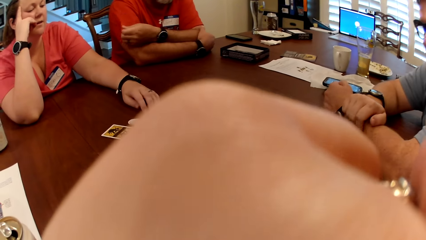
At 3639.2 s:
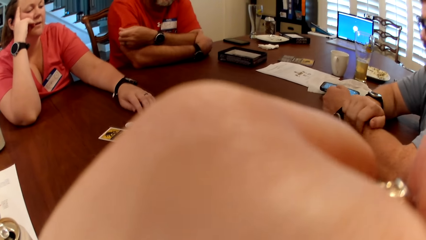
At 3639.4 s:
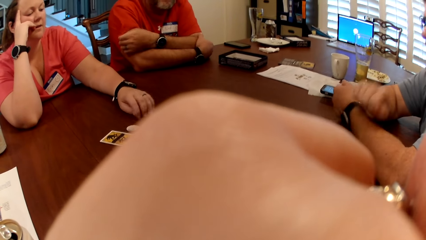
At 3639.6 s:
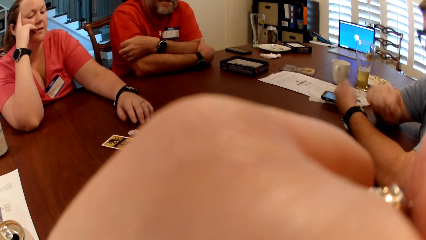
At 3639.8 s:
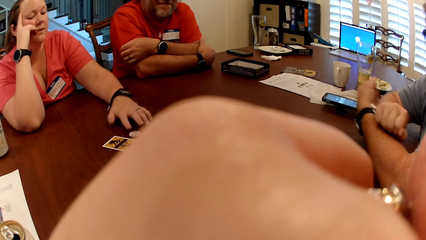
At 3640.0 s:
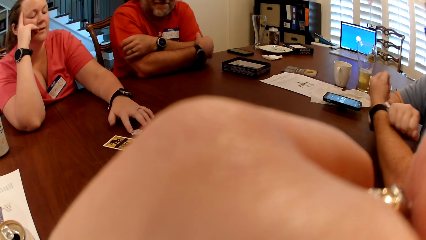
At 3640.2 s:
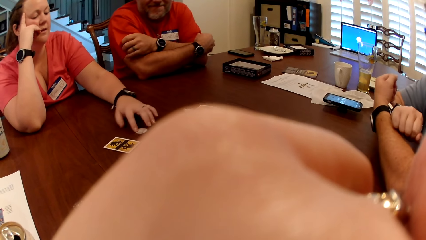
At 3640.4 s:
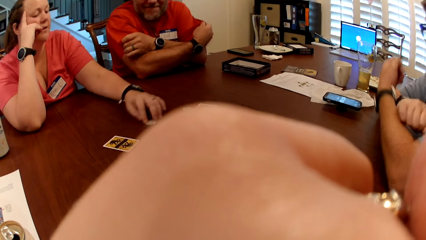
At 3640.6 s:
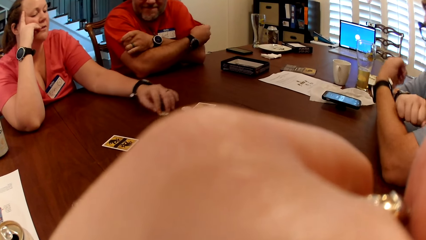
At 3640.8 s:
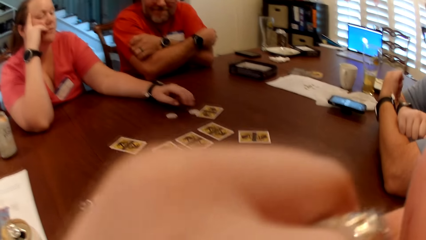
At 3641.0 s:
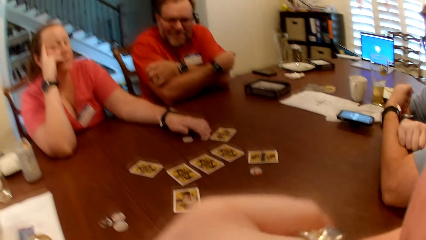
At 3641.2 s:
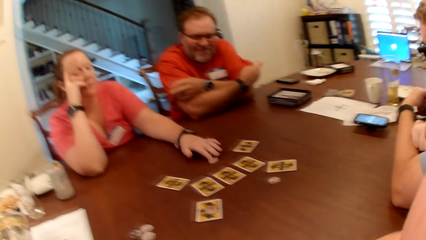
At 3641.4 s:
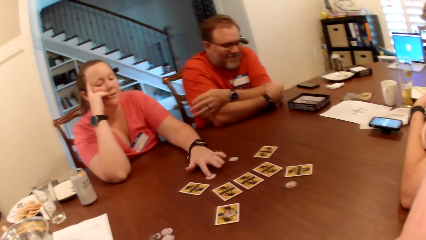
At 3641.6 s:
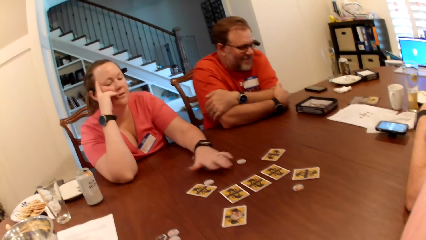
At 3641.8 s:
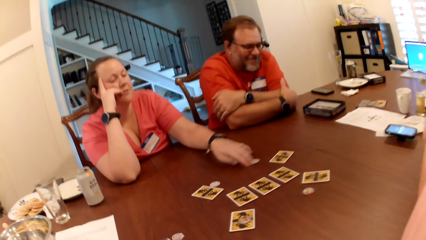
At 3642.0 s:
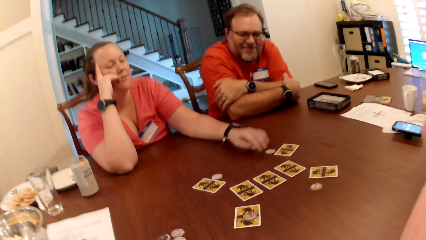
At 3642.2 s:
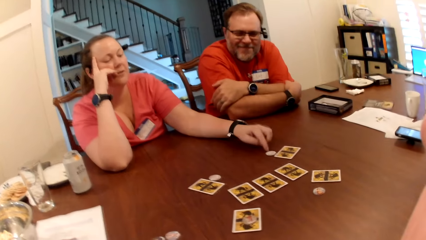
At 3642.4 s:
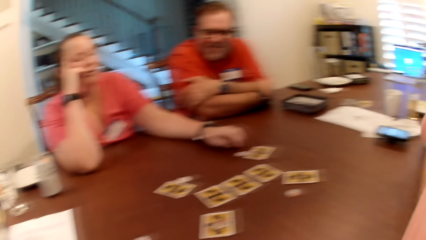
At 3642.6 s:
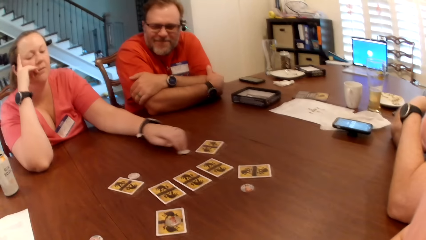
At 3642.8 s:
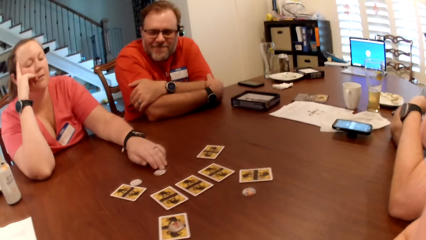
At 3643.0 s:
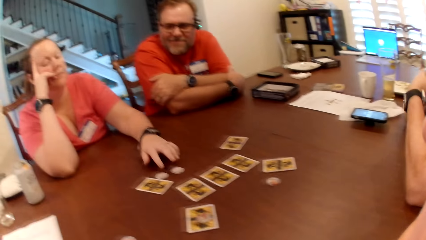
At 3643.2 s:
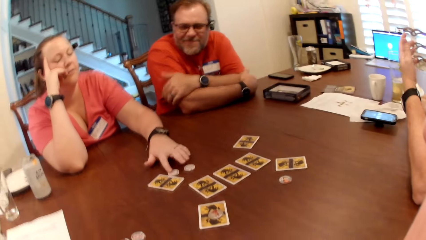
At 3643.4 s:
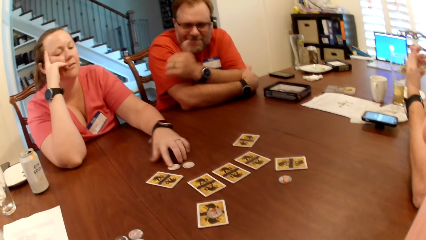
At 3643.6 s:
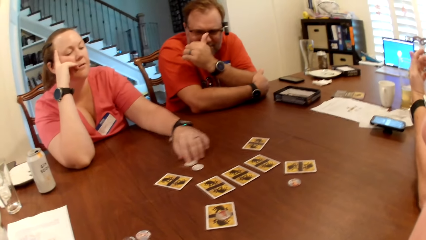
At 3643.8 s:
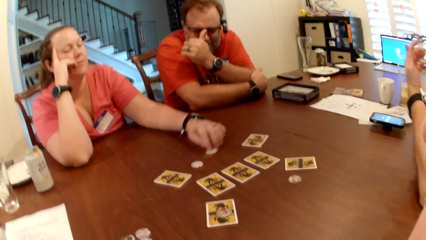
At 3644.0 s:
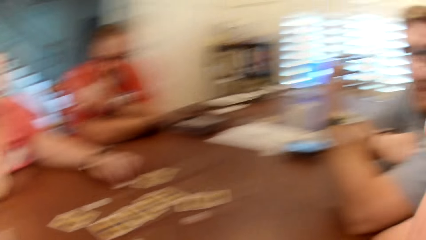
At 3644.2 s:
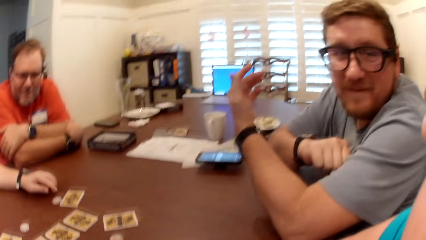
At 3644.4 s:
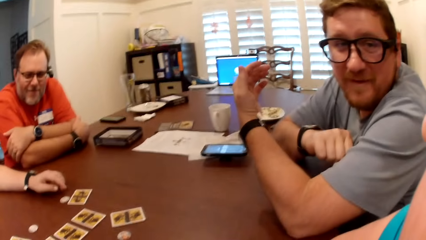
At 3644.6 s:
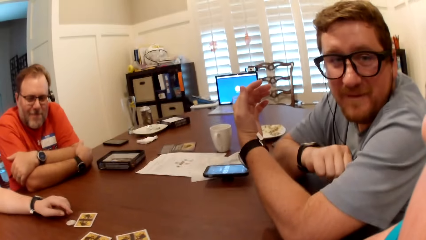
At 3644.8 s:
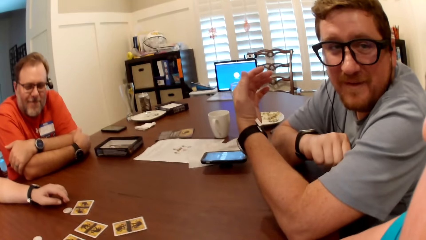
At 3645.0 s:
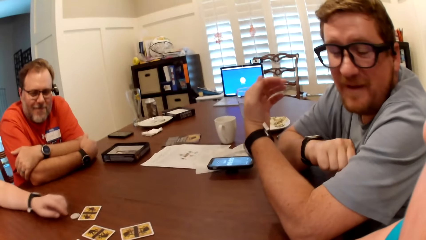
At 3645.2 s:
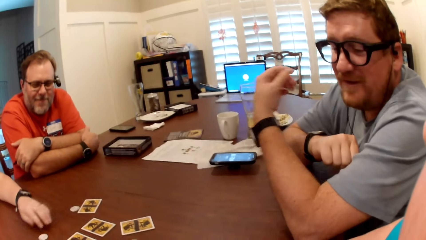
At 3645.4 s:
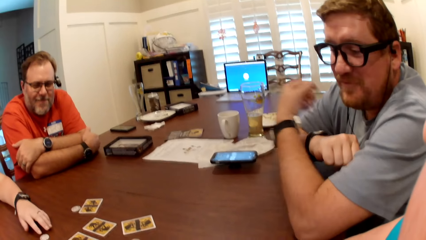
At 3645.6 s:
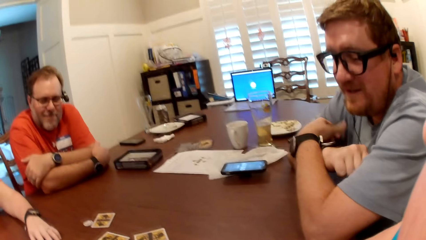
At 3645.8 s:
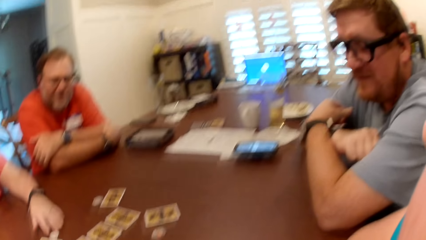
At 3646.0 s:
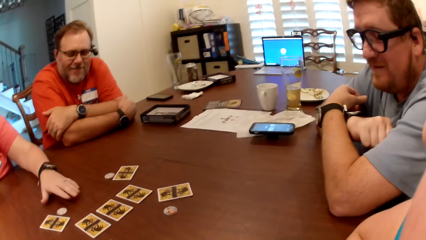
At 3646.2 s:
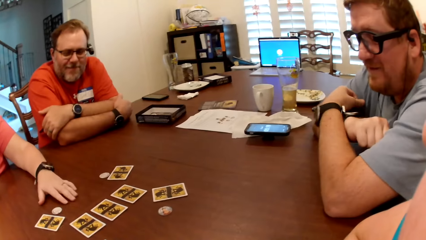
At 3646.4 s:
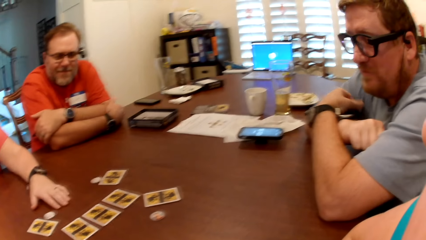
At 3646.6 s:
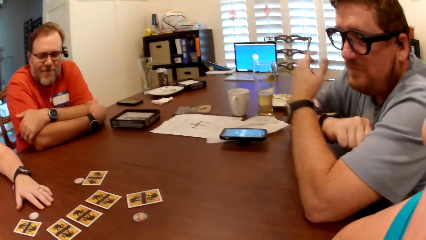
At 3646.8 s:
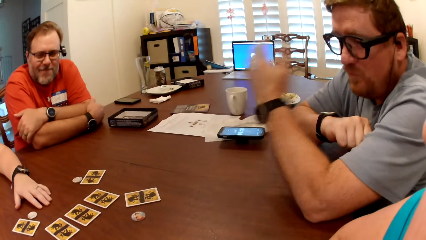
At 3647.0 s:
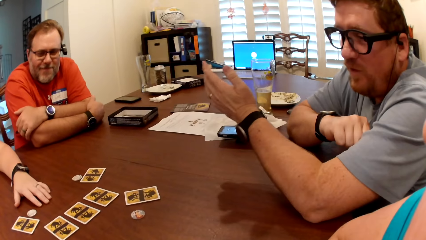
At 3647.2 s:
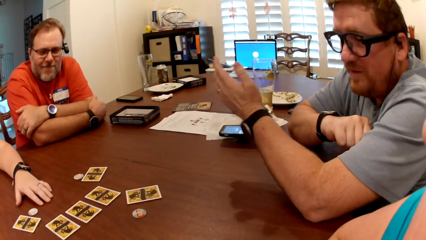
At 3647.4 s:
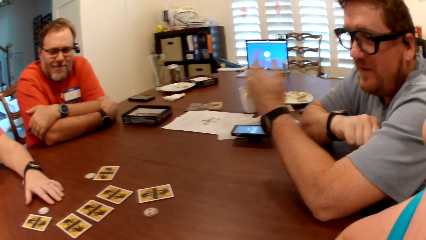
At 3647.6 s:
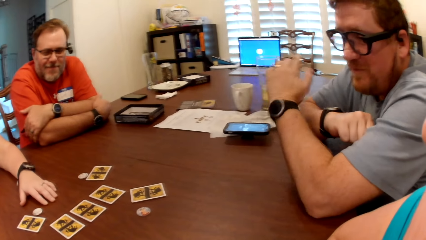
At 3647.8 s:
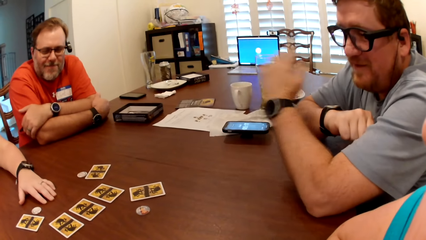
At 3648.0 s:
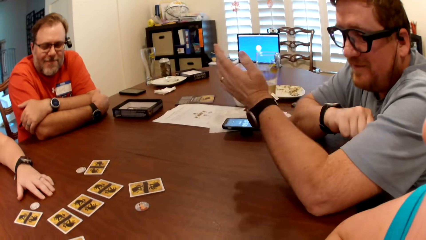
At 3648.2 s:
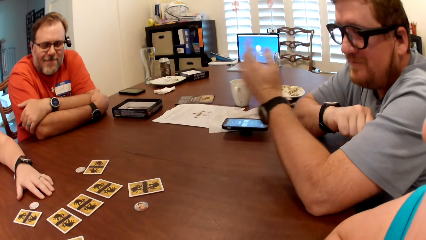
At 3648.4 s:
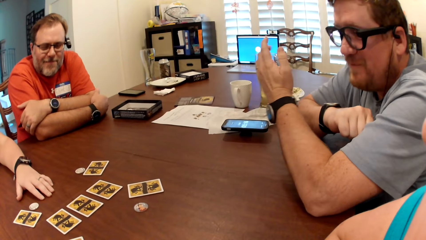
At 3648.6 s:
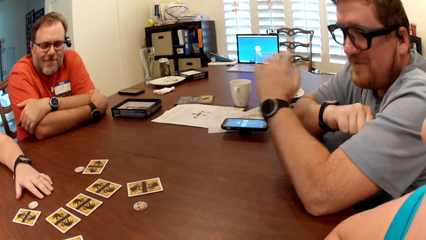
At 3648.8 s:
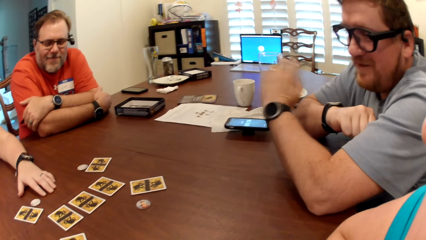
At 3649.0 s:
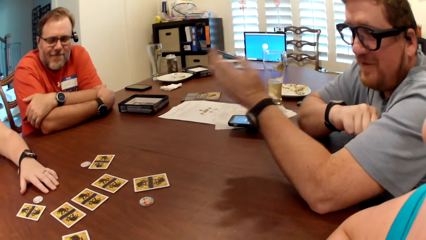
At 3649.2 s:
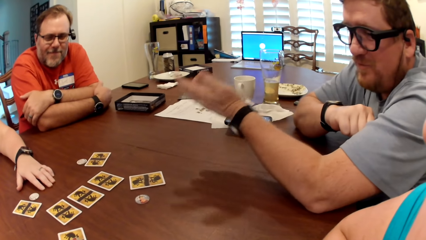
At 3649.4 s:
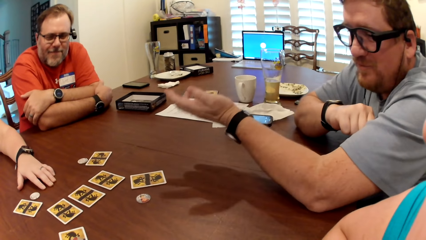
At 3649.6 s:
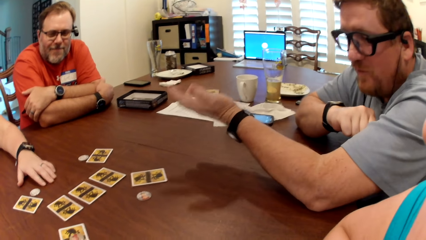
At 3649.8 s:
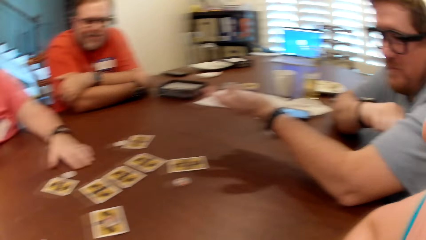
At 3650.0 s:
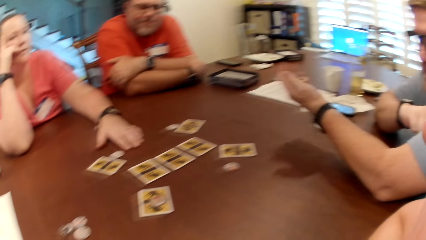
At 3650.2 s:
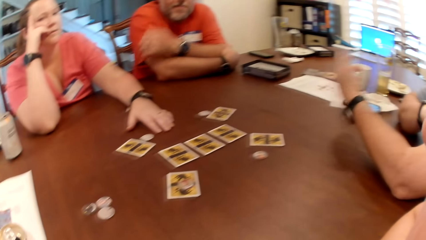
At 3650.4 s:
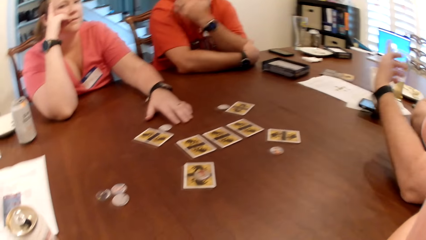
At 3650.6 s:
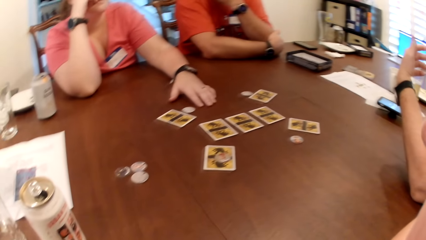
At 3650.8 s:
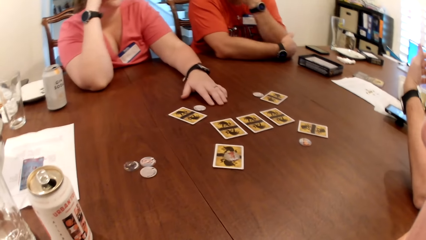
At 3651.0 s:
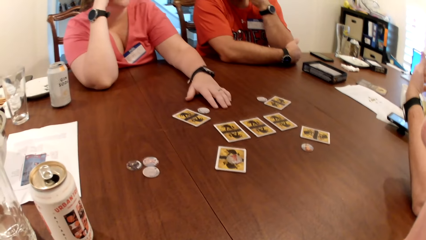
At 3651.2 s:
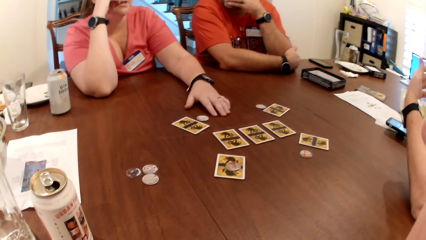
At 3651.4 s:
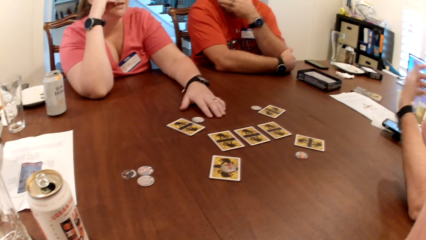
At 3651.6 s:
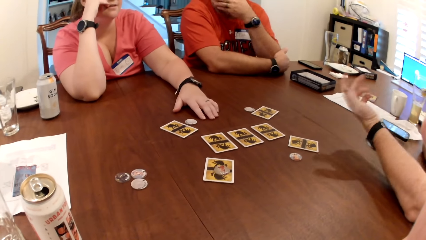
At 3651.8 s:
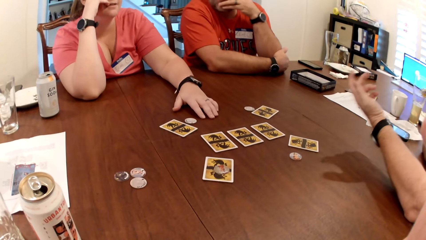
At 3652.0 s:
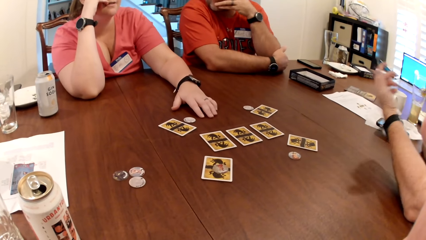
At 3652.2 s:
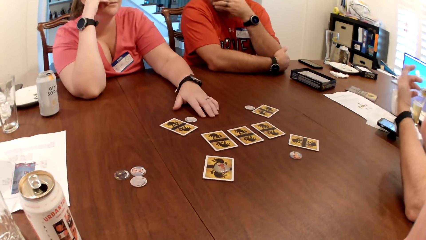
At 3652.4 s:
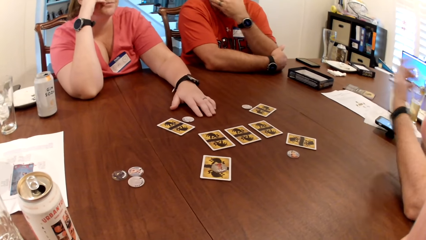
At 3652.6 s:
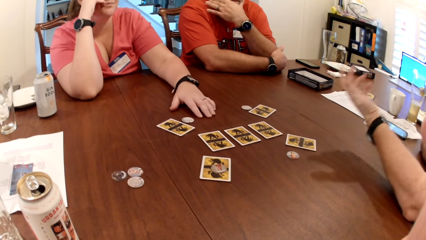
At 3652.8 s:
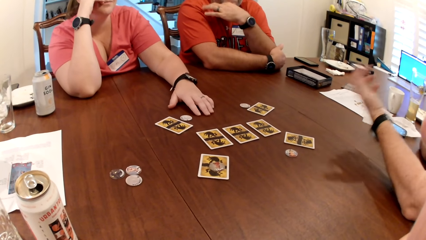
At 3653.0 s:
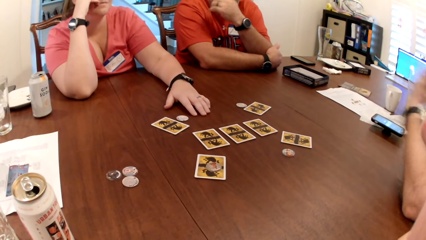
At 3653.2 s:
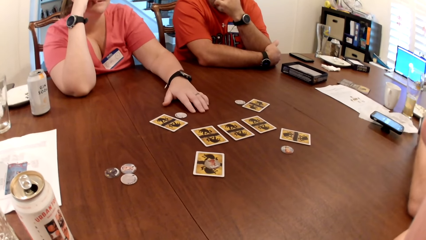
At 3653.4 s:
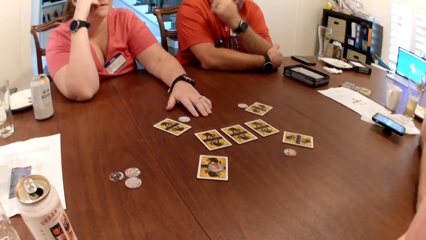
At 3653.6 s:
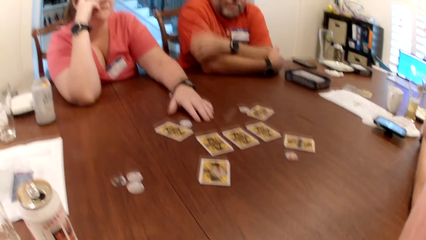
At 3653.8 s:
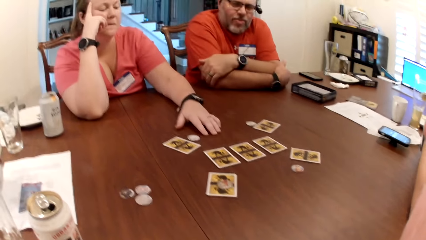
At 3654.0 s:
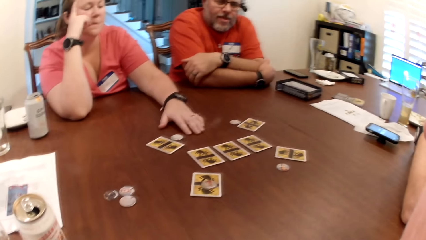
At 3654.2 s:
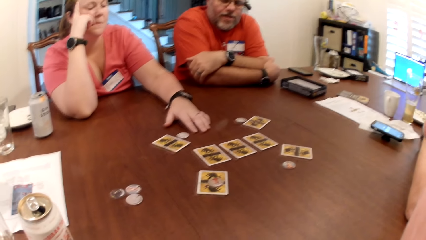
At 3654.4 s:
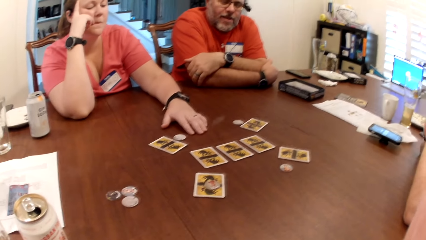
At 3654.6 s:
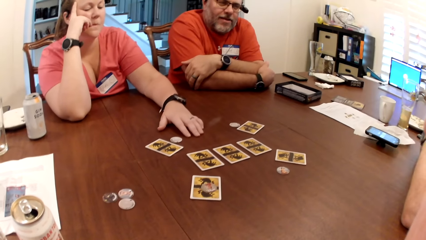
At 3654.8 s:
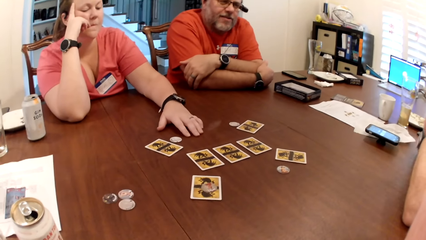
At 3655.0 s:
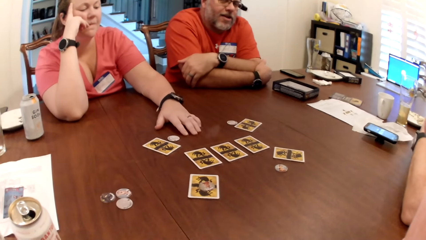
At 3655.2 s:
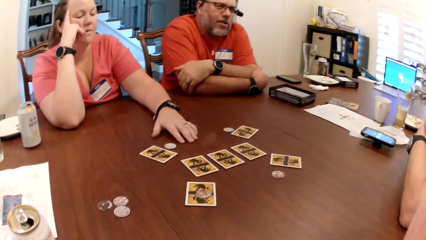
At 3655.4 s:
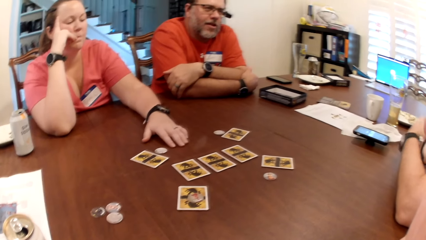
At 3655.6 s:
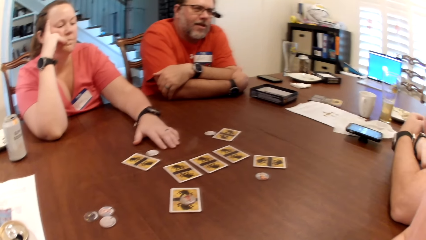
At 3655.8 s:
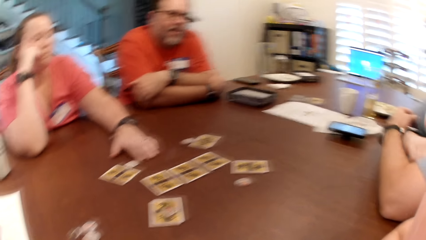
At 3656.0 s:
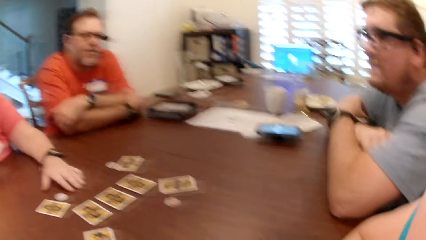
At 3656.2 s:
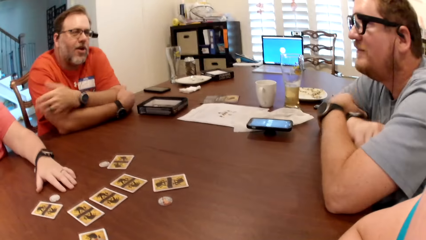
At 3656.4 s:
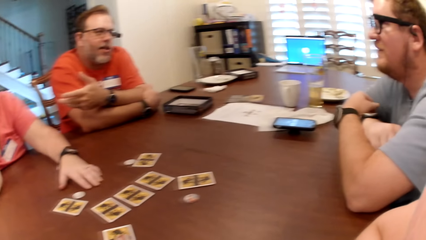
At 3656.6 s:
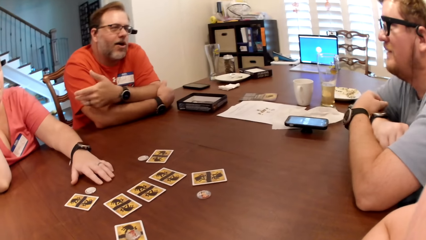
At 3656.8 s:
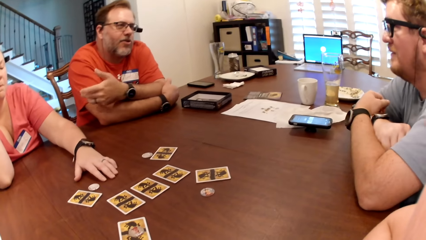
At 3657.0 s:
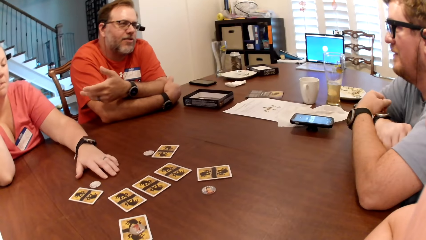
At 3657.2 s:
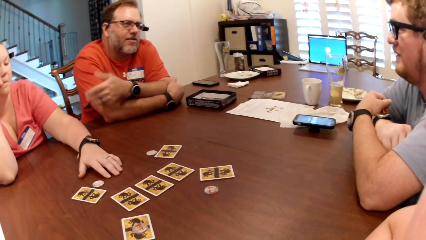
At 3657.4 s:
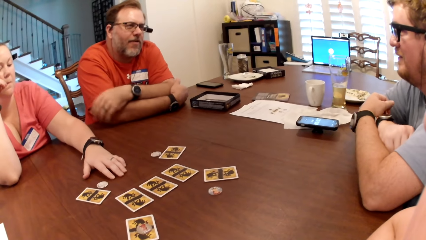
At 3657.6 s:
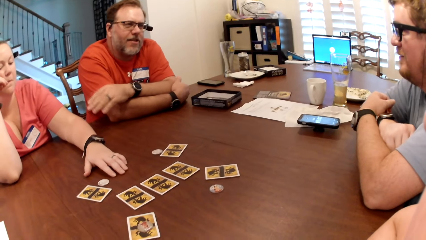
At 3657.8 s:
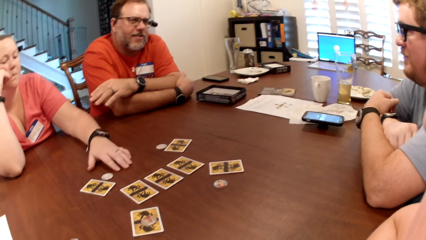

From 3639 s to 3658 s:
The camera wearer laughs. A woman shifts a card token on the table with her left hand. She shifts the card token on the table with her left hand repeatedly. A lady nips the cards on the table. A man talks. The woman moves the card token on the table with her left hand. The camera wearer looks around. The man looks at the camera wearer. The camera wearer laughs. The man talks. The camera wearer stares around. Another man touches his face with his left hand. A third man interacts with the second man, the camera wearer and the woman. The first man talks. A person talks to the first man.
